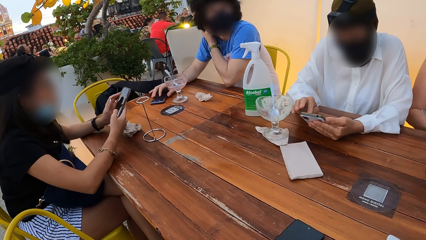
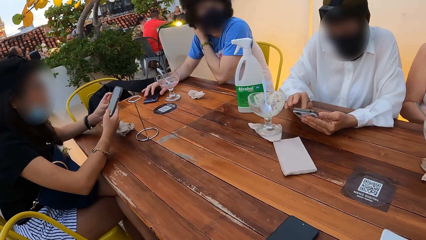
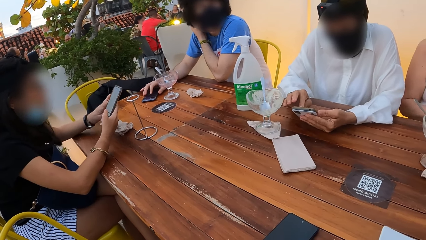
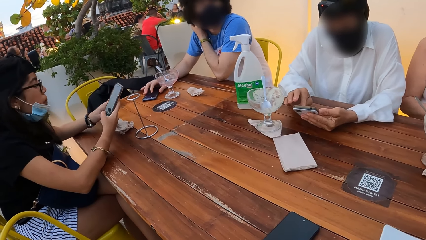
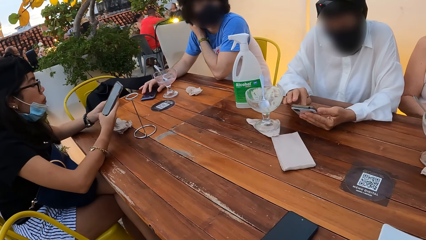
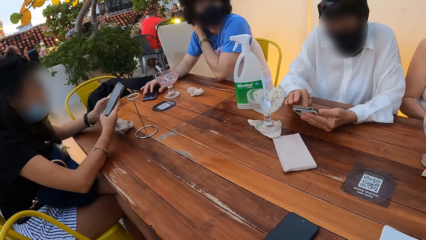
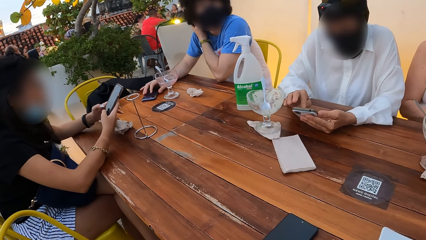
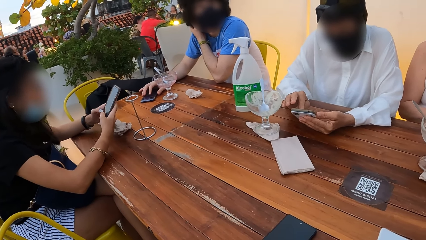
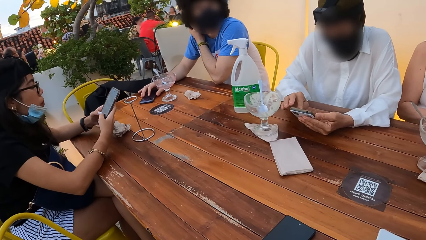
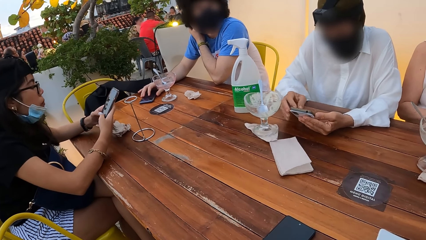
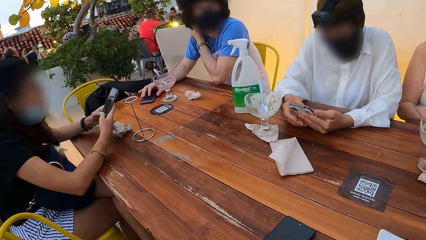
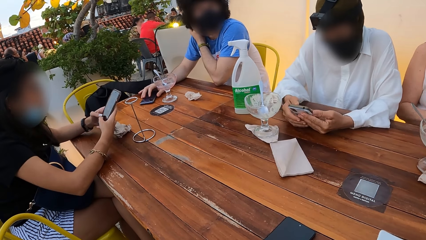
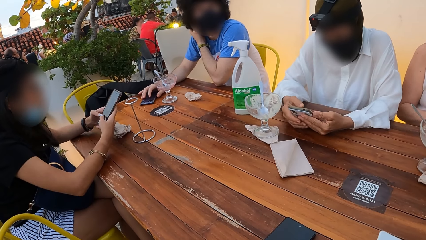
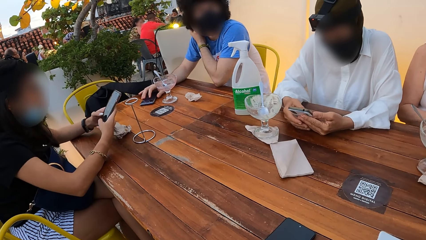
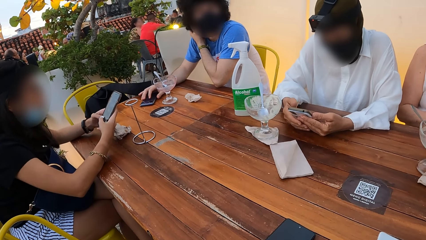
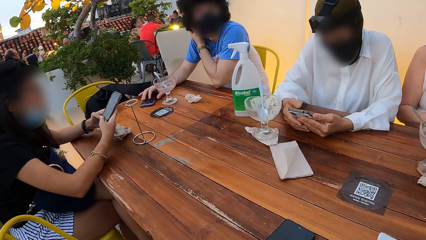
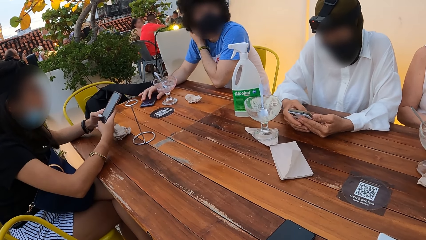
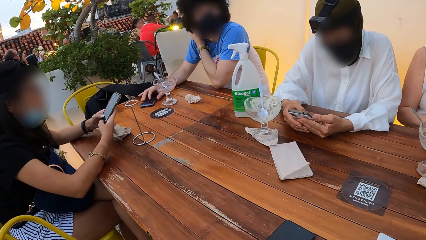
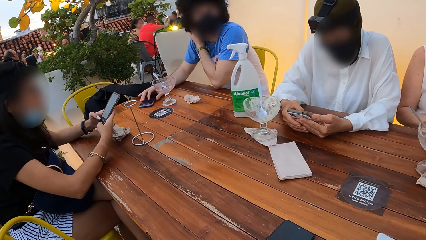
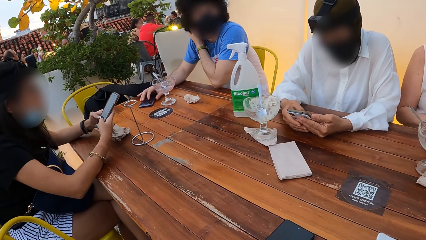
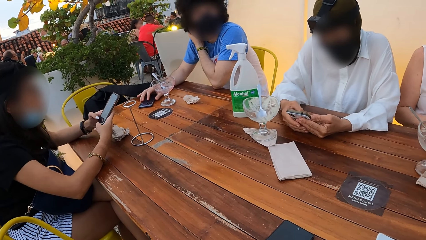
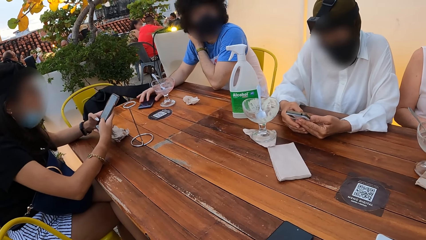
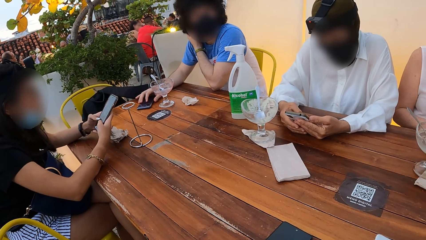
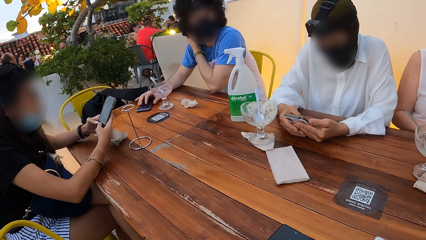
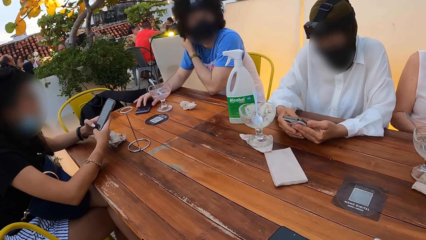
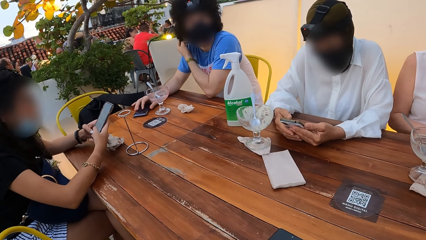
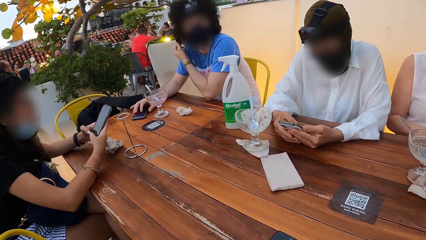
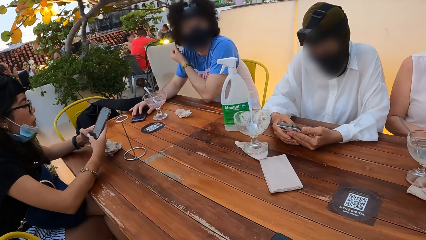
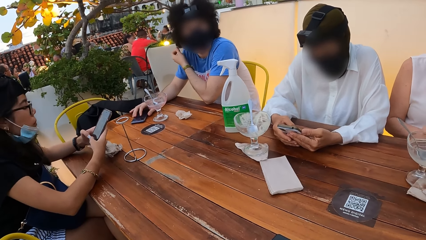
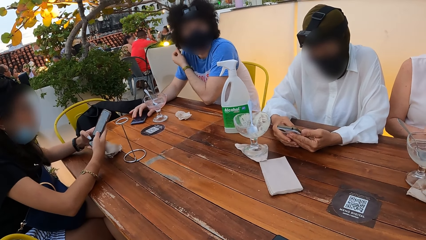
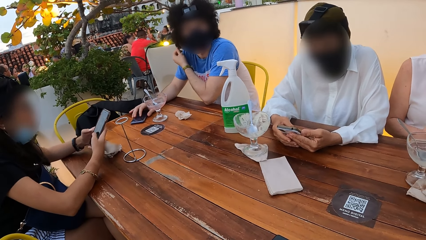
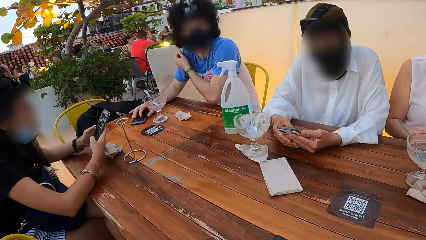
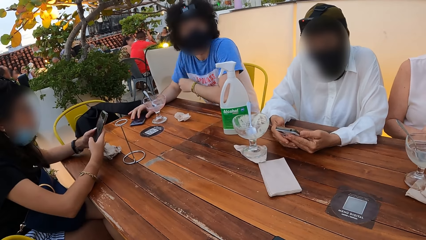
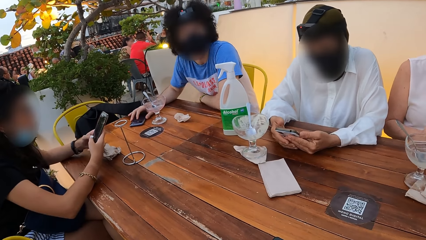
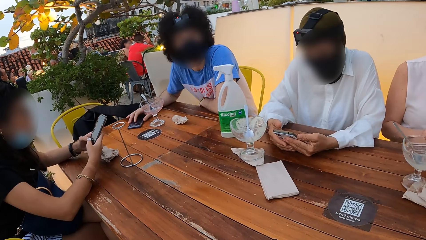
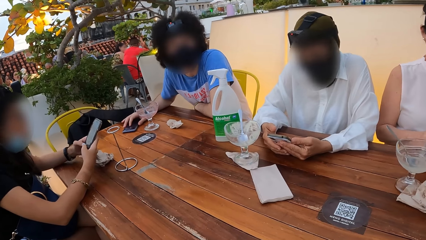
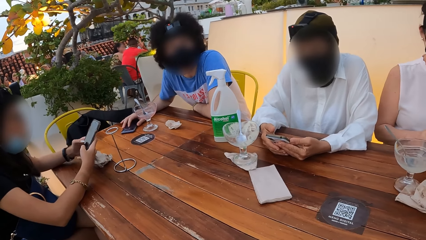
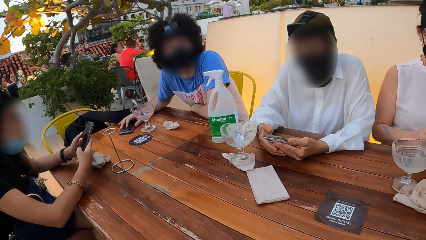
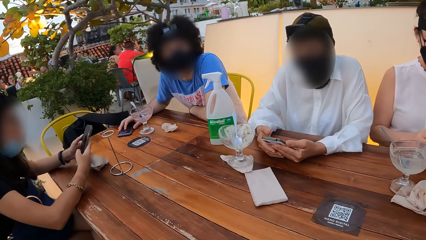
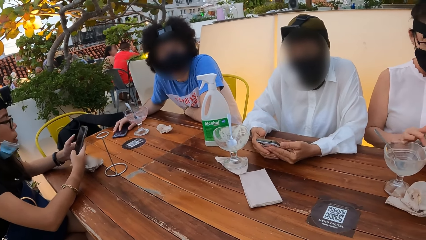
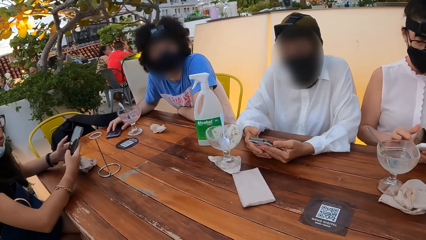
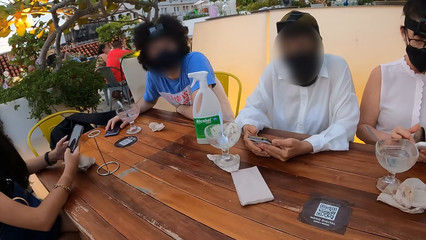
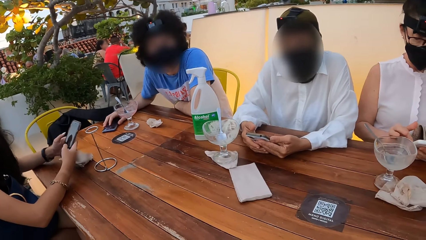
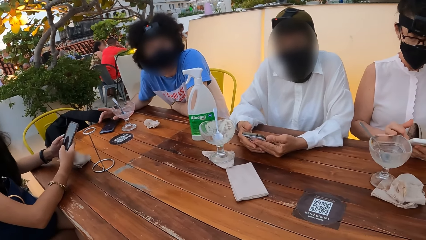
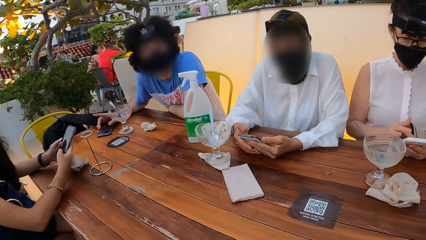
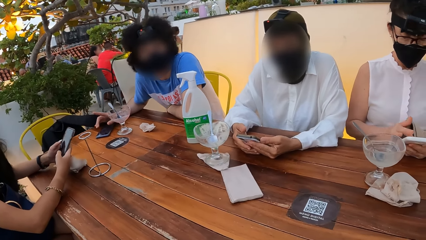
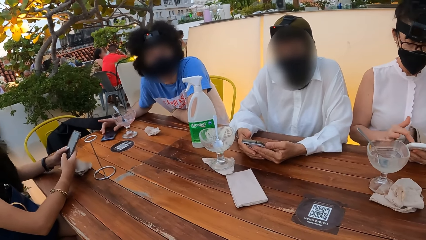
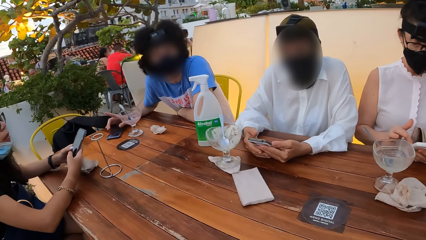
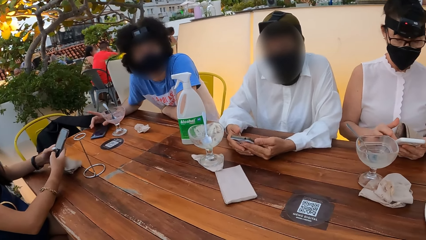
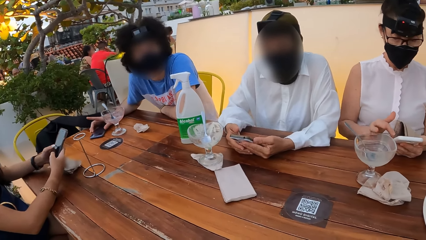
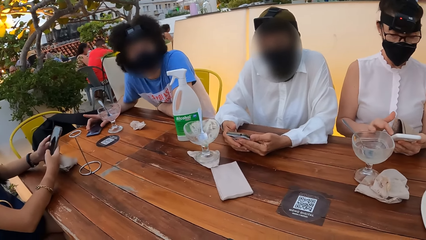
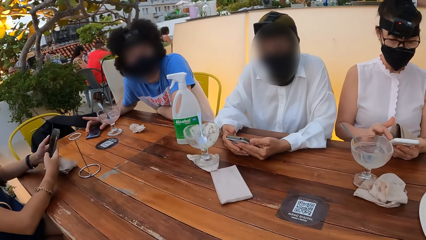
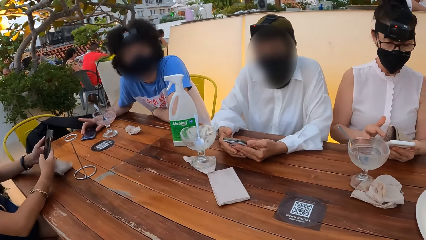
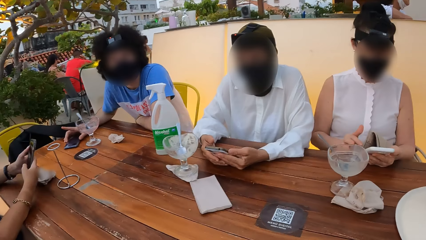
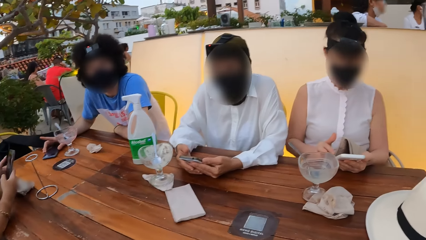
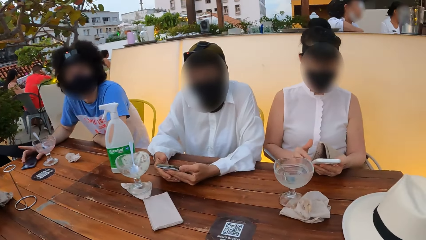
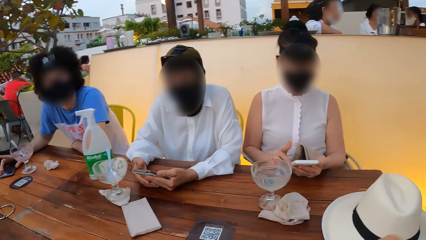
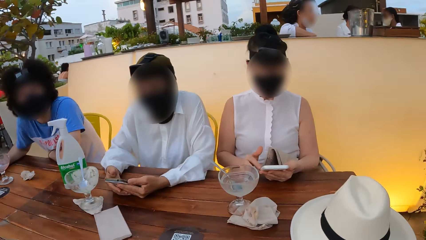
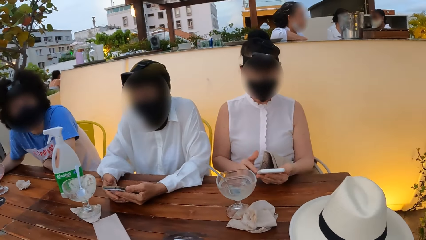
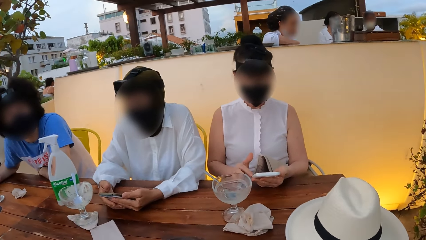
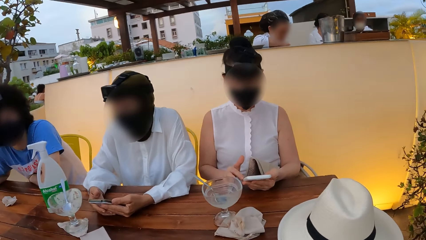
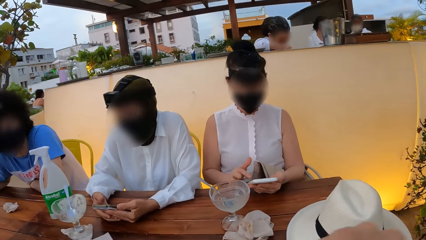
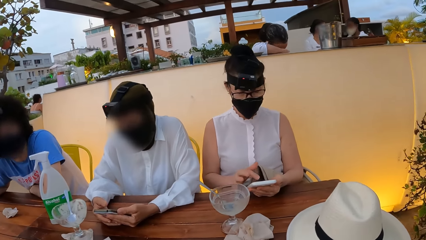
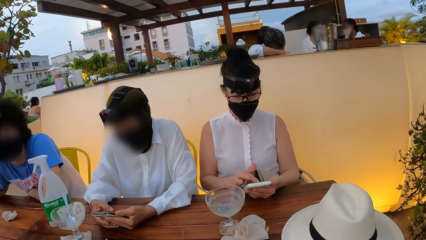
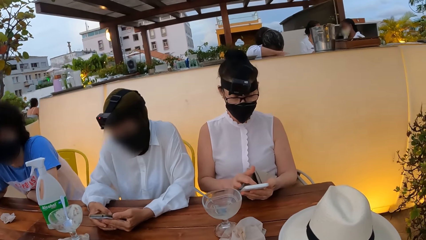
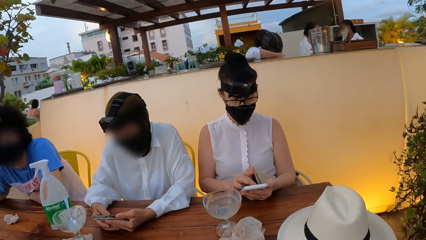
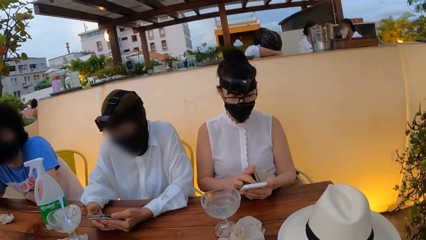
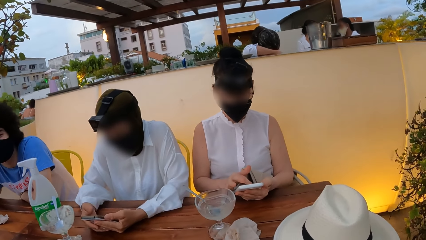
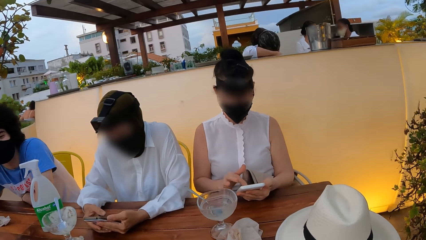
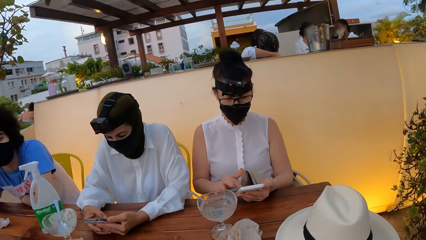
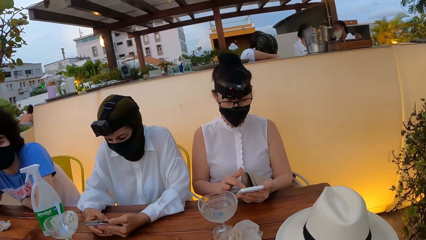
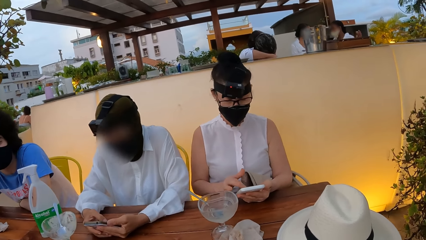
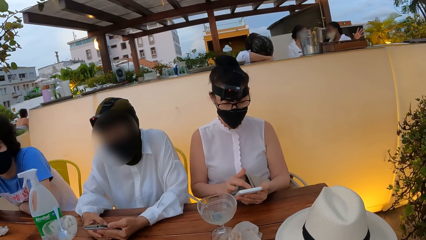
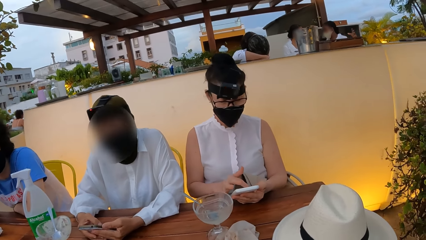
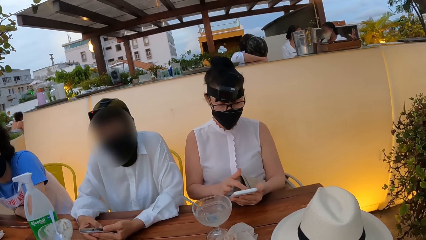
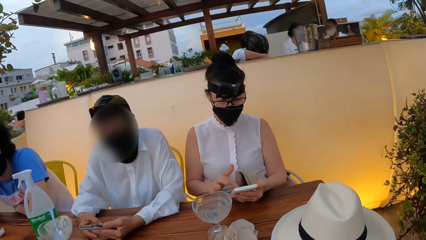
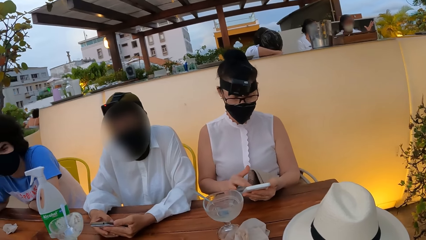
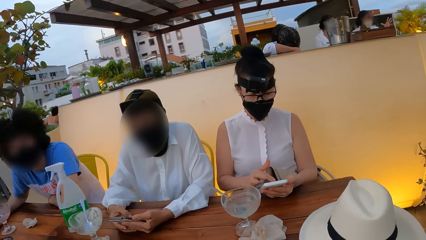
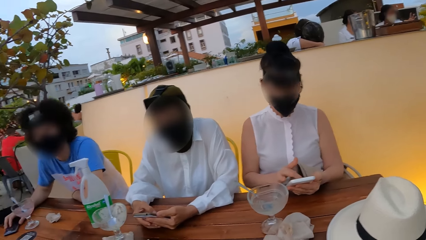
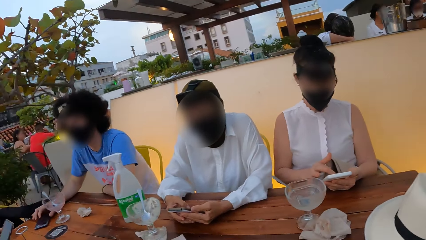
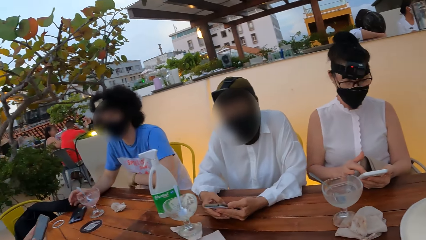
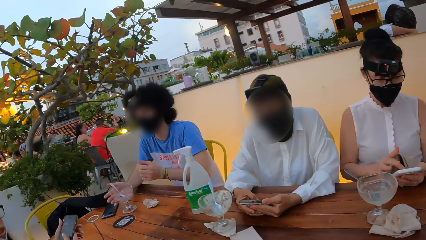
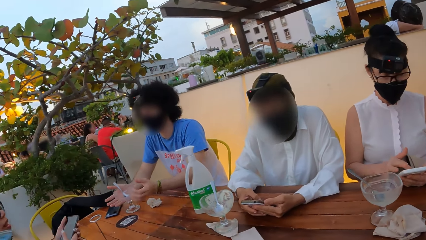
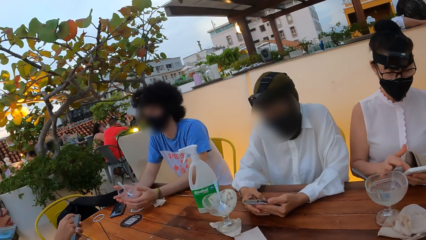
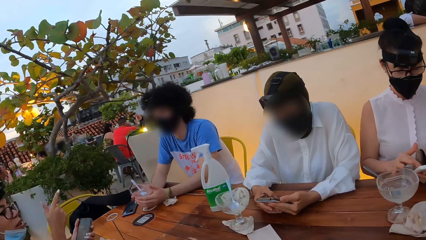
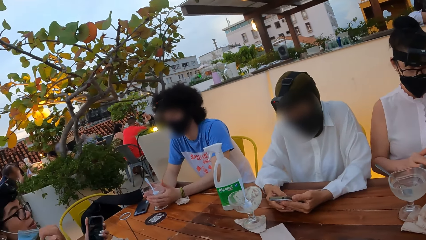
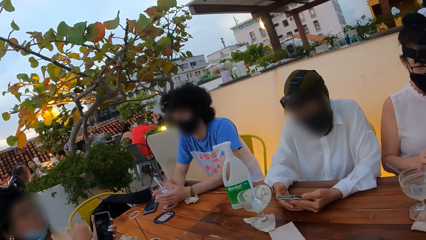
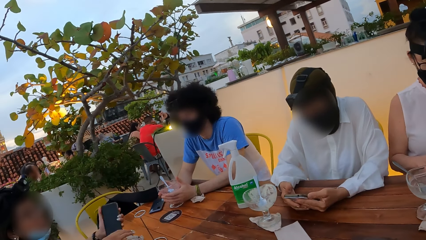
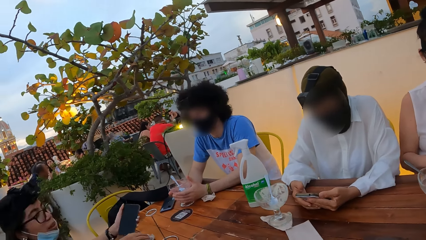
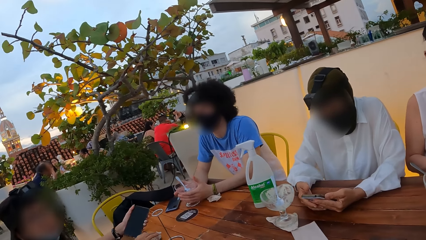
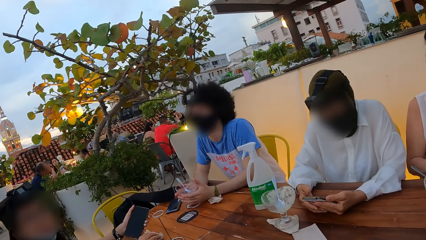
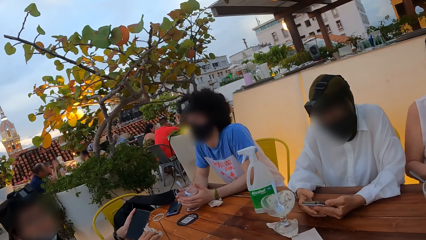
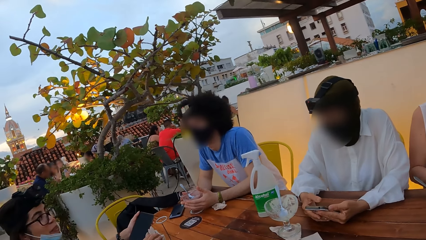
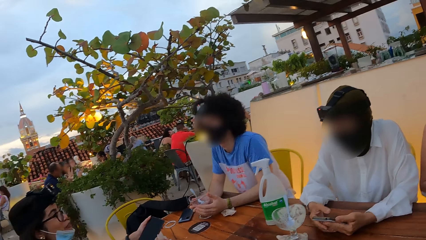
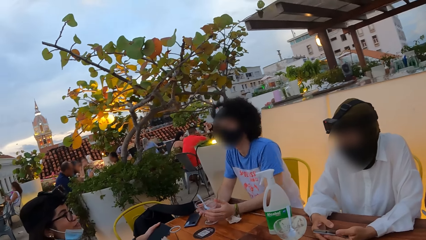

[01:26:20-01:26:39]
A woman types on the phone. A man looks at the camera wearer. A person dialogues with the camera wearer. The man points aside. Another woman scrolls the phone. The man interacts with the first woman.
